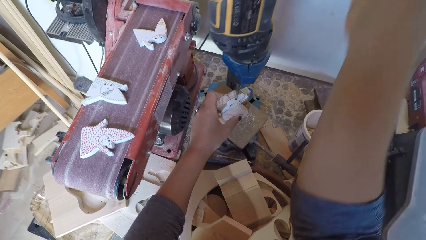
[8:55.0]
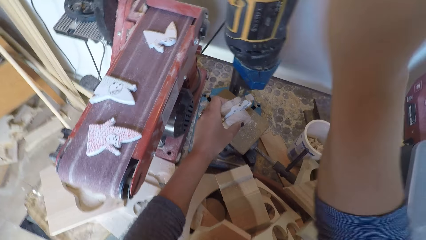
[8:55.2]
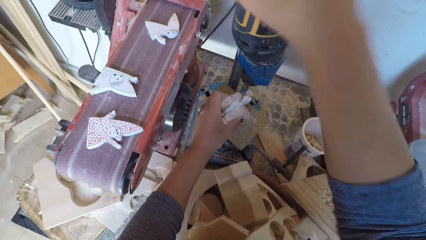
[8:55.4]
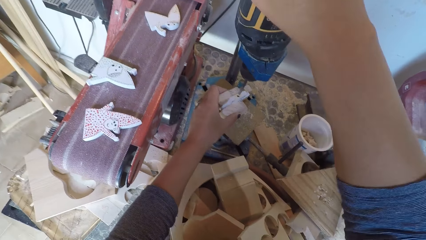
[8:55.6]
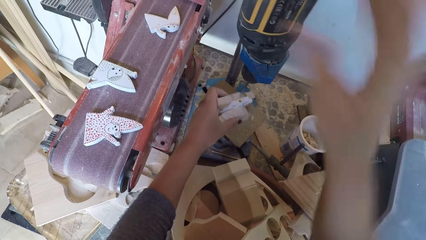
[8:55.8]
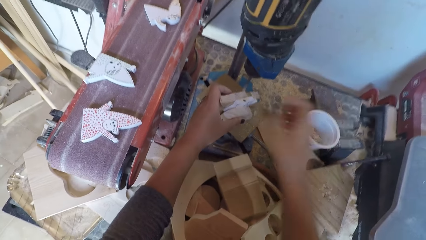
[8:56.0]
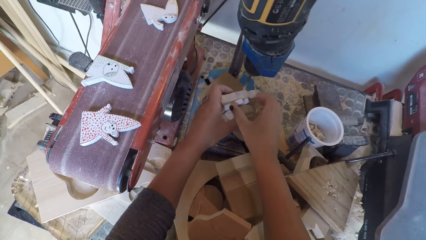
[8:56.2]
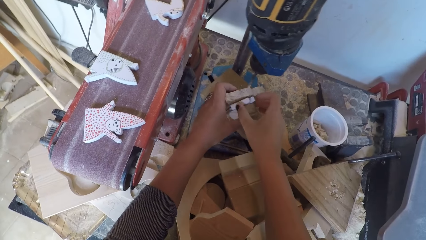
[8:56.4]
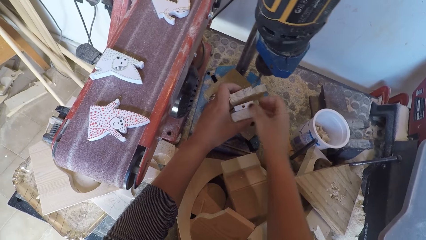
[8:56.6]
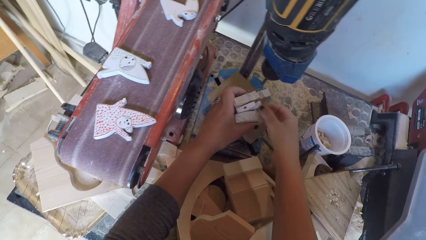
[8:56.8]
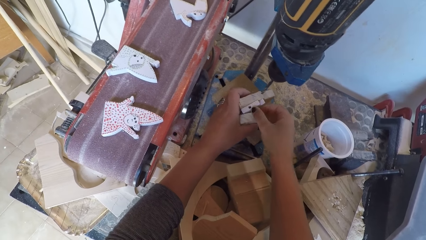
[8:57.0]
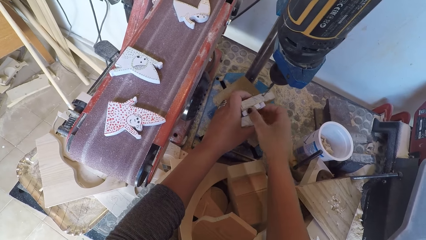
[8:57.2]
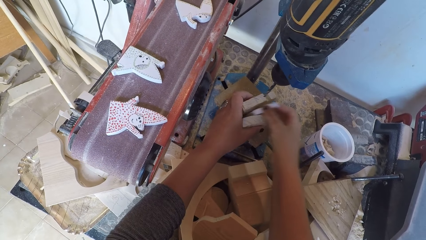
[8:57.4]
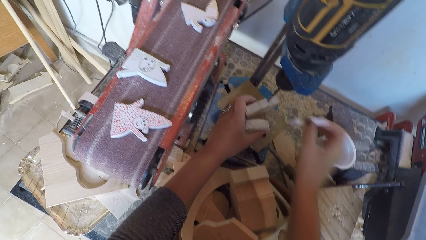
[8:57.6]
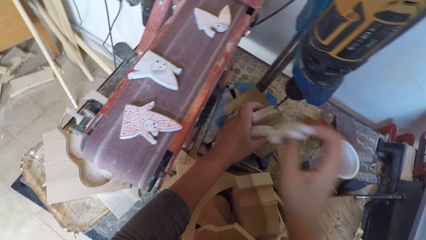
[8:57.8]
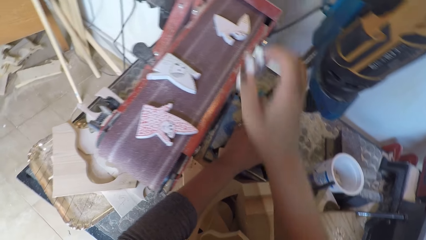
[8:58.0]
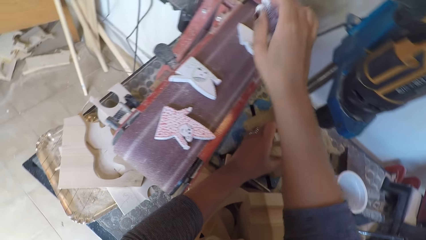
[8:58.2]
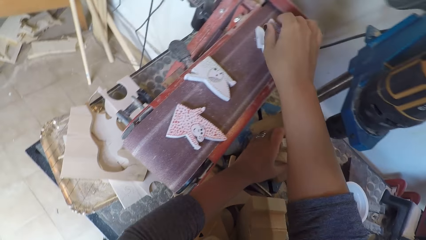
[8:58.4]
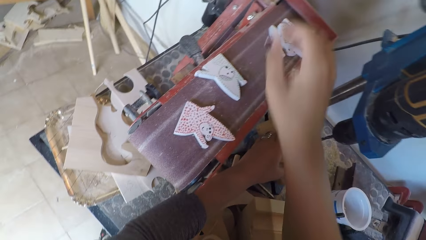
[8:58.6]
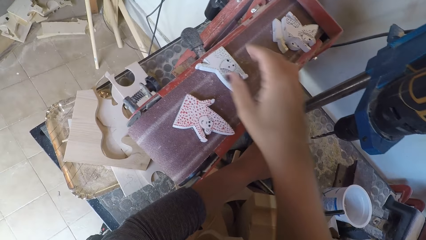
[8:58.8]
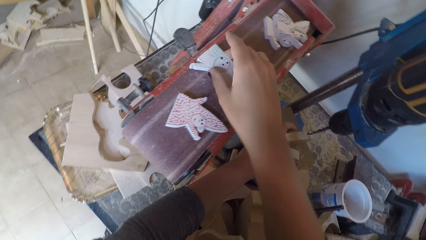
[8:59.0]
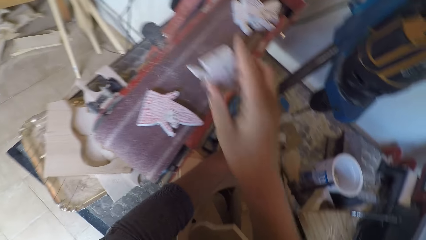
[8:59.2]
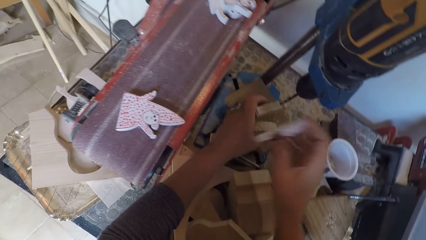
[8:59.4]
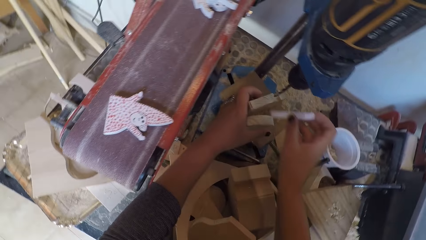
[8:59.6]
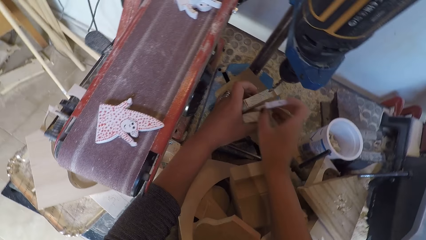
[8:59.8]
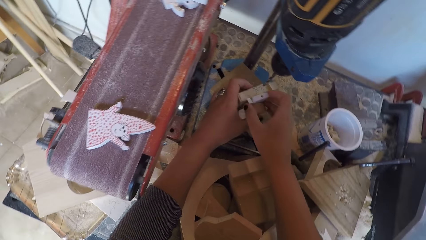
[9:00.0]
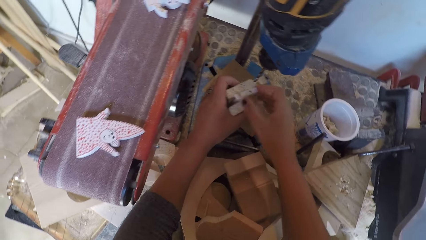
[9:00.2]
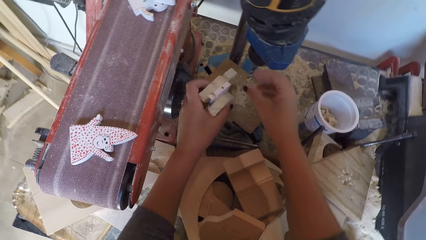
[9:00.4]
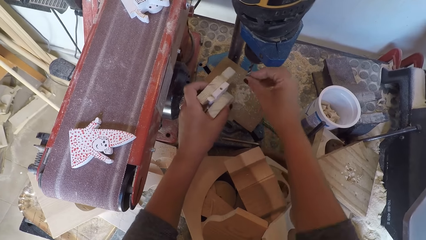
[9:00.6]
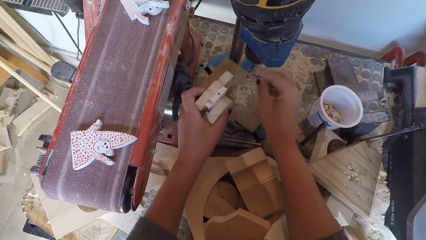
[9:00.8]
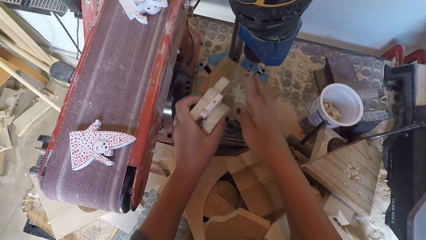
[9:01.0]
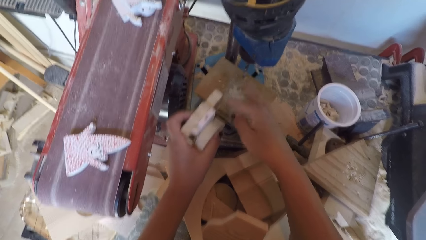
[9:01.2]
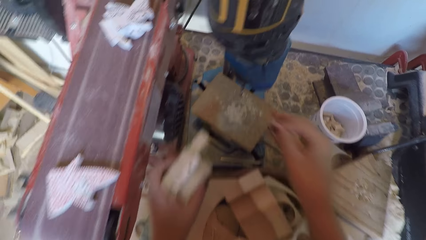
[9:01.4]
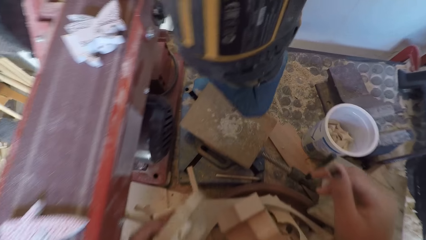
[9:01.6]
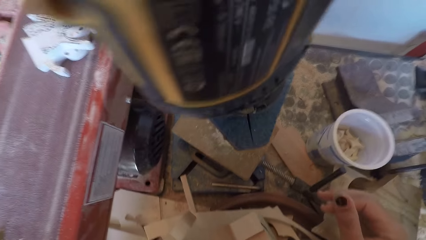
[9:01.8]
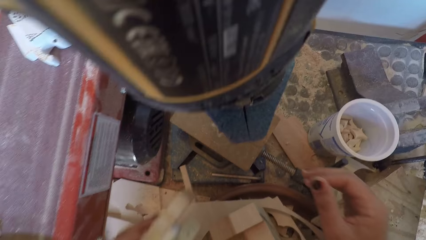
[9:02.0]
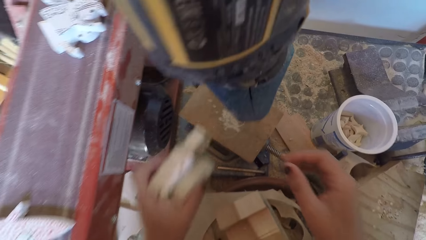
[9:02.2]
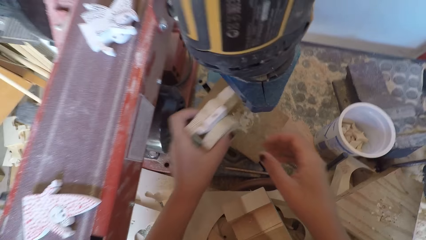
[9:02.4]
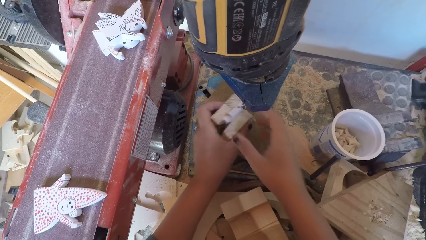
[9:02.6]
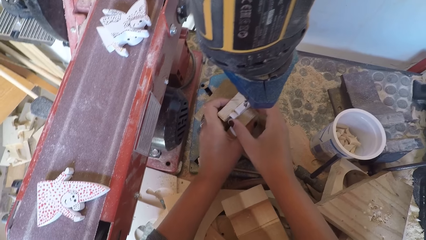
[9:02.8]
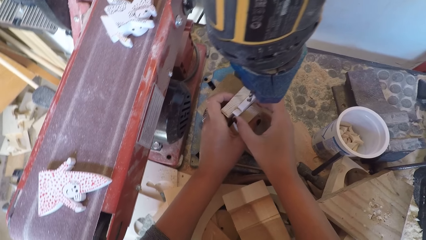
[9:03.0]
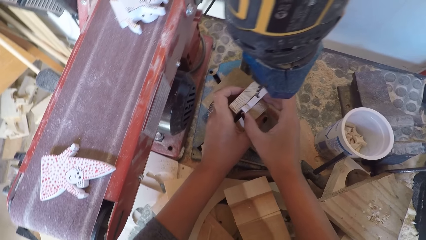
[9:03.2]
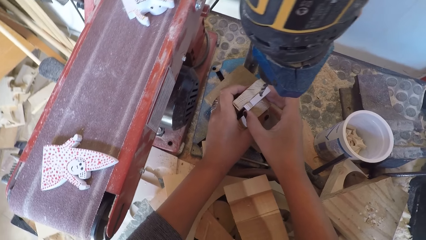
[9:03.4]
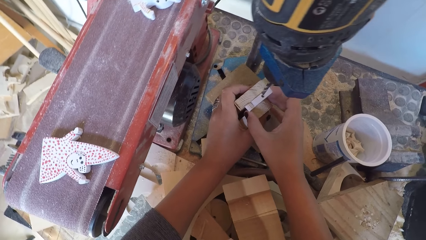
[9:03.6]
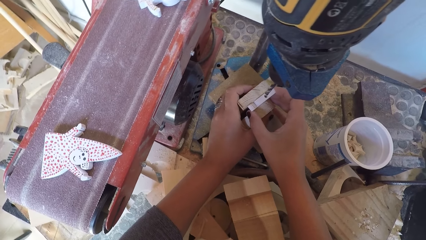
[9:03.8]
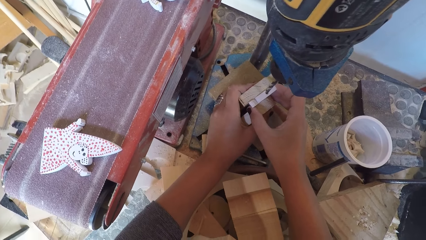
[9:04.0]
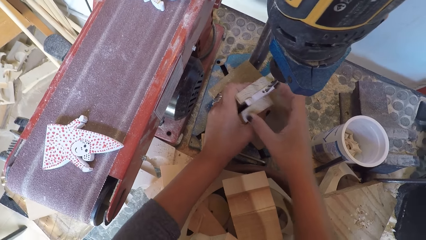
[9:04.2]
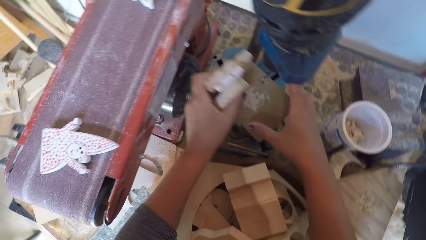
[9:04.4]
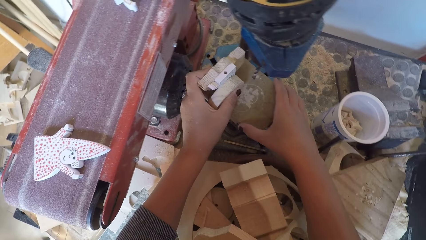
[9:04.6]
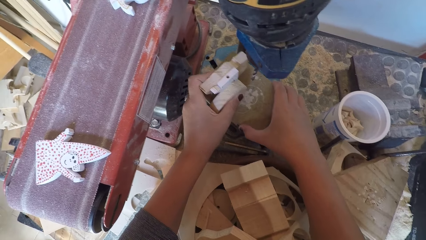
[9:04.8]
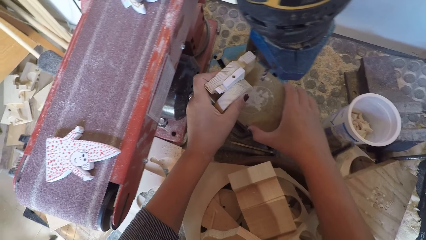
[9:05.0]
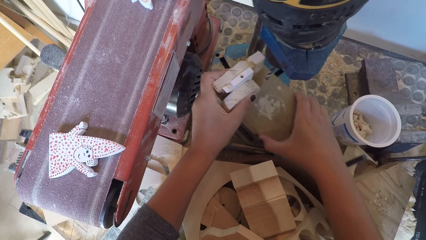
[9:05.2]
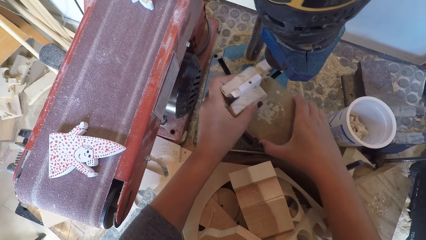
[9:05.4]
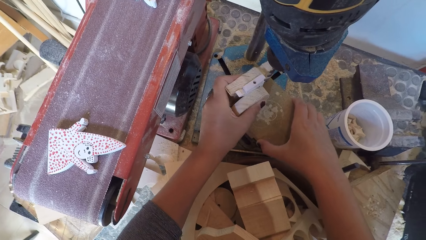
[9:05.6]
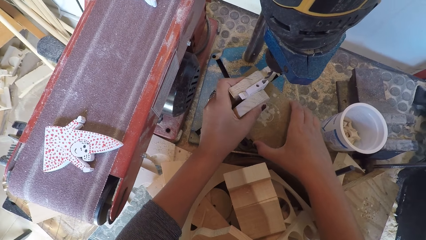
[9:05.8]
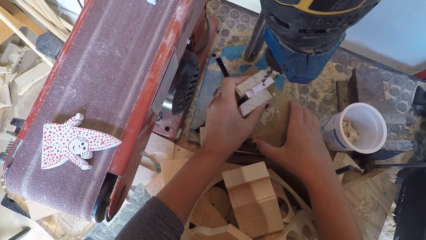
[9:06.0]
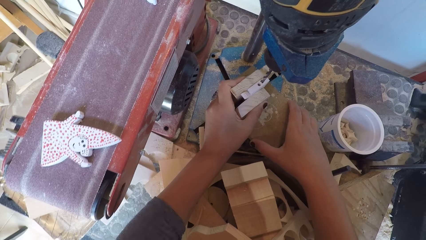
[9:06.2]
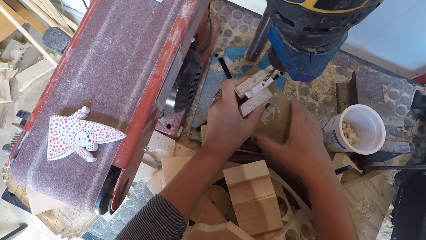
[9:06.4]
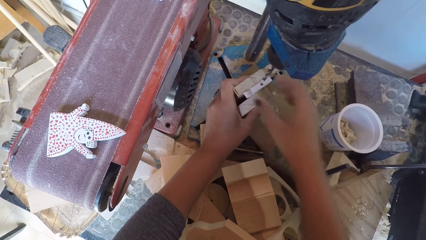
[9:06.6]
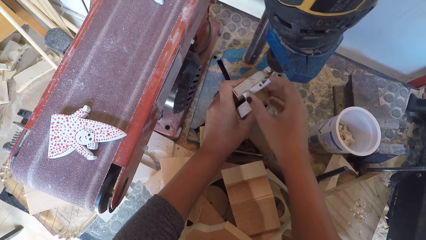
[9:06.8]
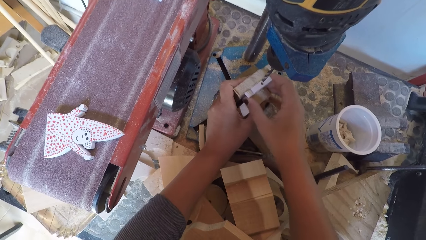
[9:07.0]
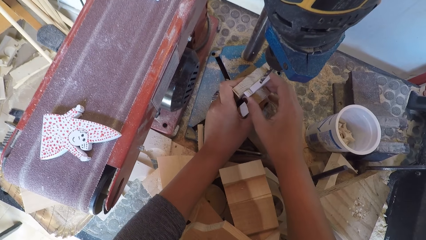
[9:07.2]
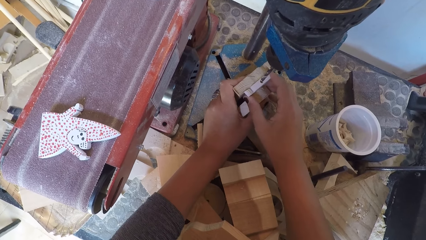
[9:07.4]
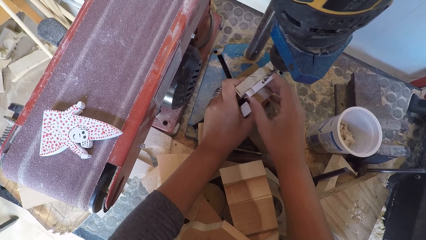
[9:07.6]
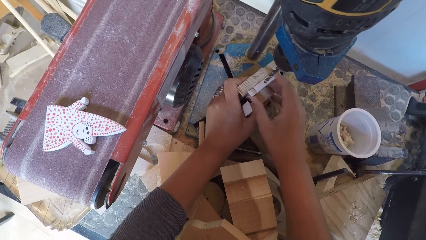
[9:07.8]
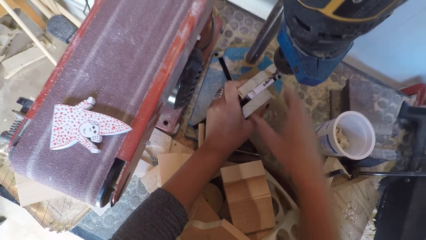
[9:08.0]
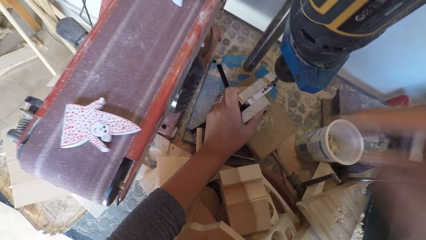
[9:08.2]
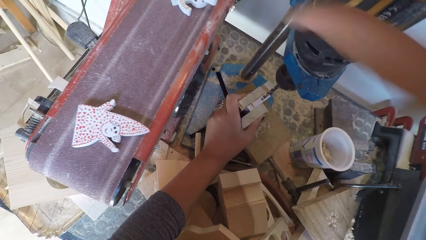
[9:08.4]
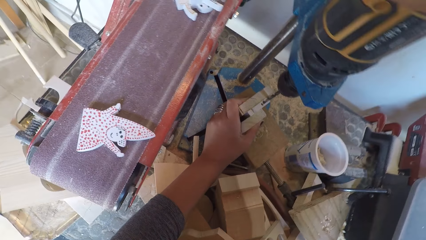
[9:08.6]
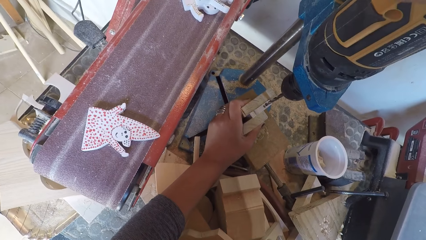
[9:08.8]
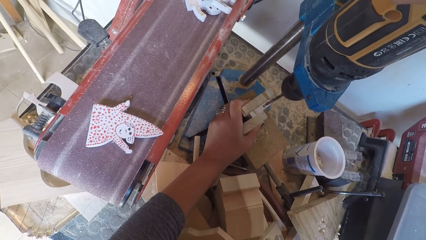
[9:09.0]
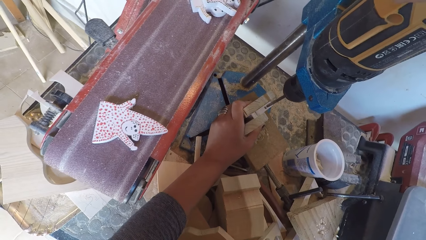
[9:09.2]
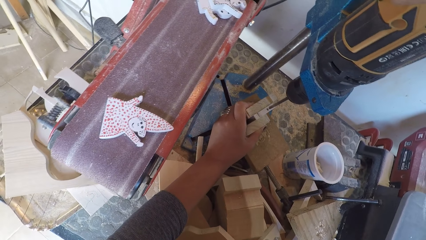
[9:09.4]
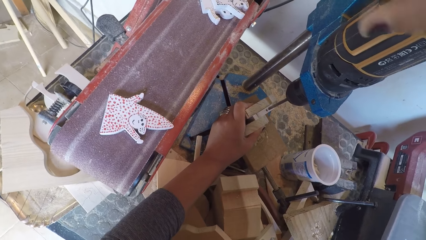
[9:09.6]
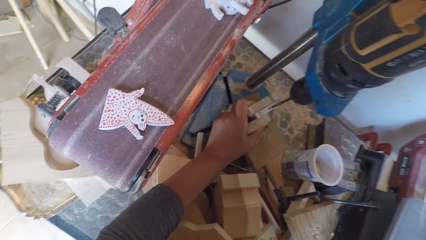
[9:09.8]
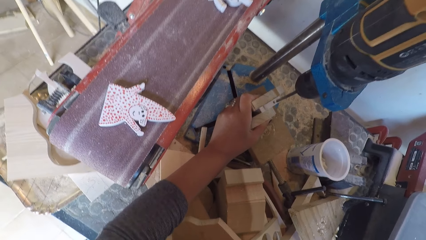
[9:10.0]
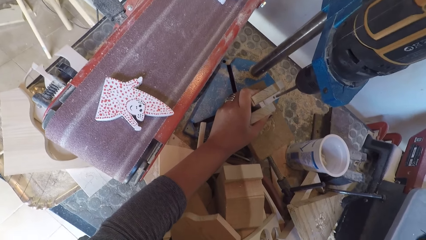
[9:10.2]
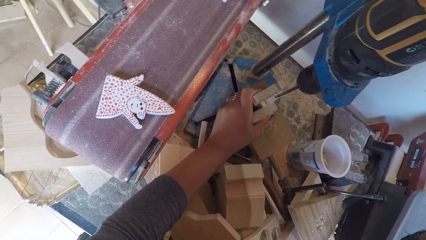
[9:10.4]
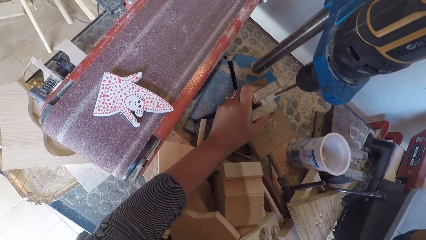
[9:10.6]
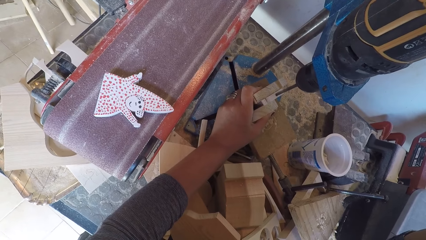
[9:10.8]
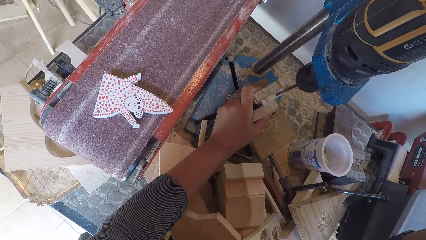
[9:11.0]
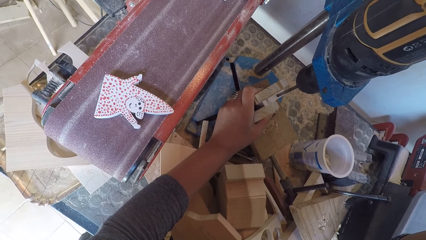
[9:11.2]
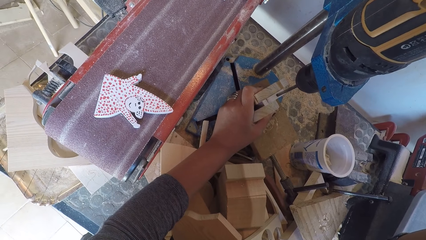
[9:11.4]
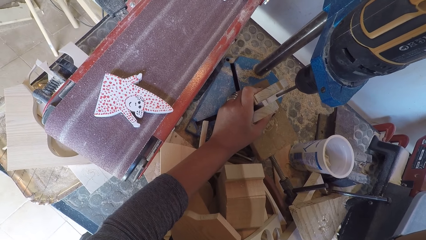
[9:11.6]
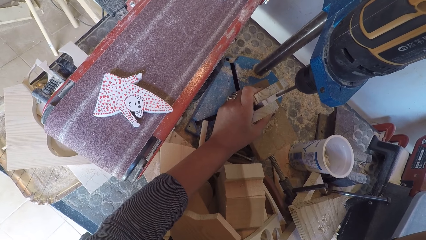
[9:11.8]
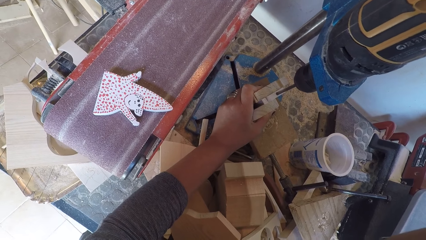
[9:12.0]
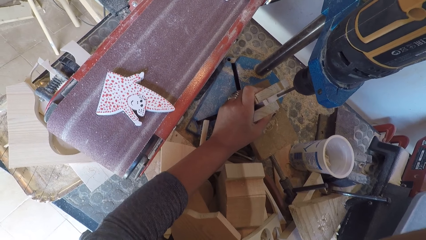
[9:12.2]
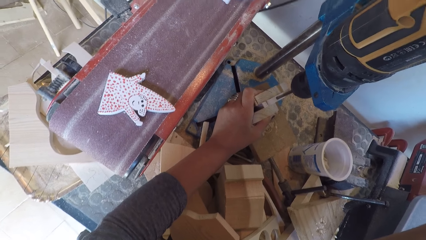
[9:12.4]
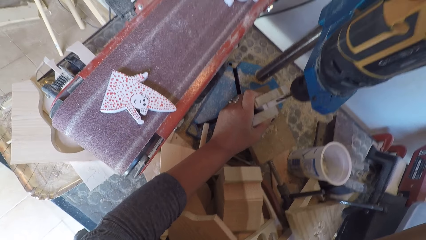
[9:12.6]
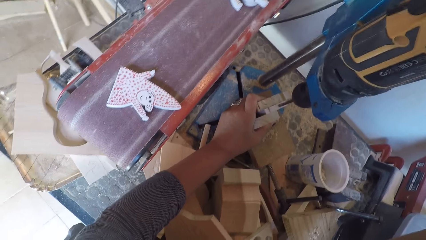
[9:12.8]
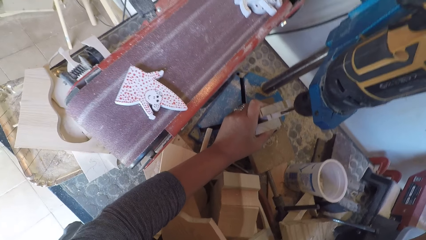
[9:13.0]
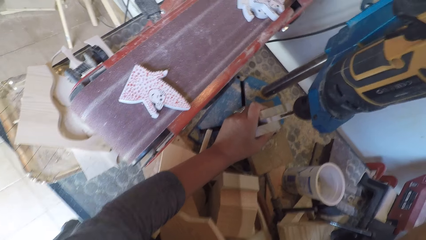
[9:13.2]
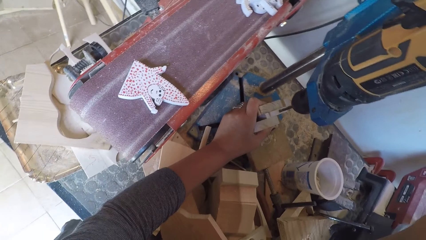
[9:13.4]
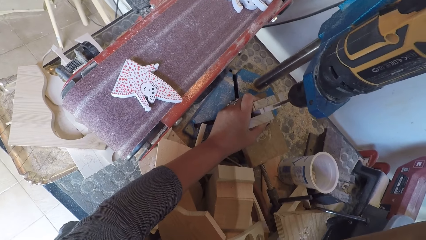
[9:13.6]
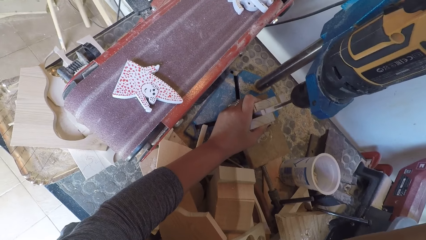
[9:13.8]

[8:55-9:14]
The camera wearer switches off the drill machine. They remove the piece of wood on the arrangement. They put a piece of wood on the sandpaper. They pick the piece of wood or wood ornament on the sandpaper. They place the wood ornaments and two other woods on the drill board. They clean the drill bit. They hold the pieces of wood under the drill. They adjust the wood on the drill board. They switch on the drill machine. They hold a drill. They drill the piece of wood.
